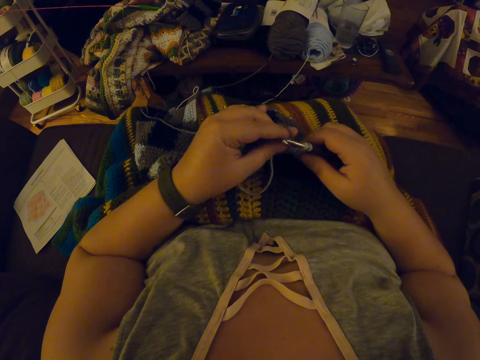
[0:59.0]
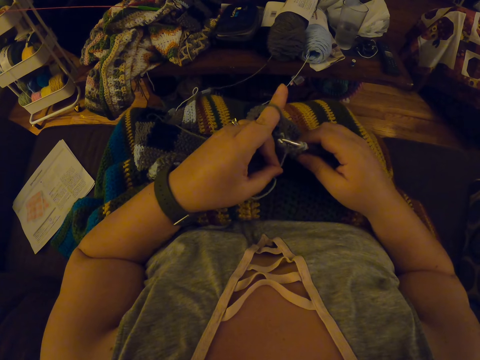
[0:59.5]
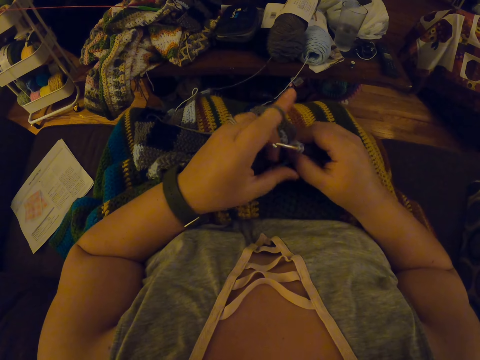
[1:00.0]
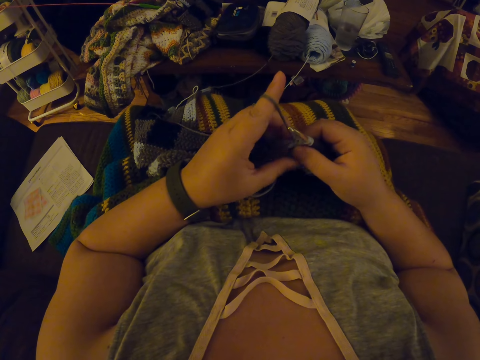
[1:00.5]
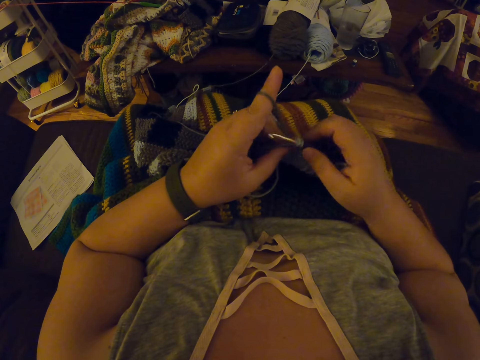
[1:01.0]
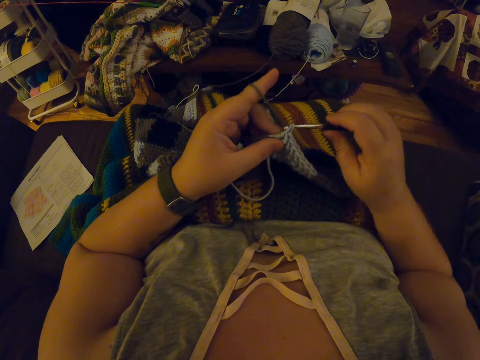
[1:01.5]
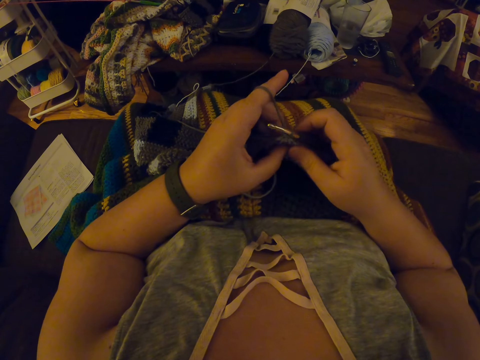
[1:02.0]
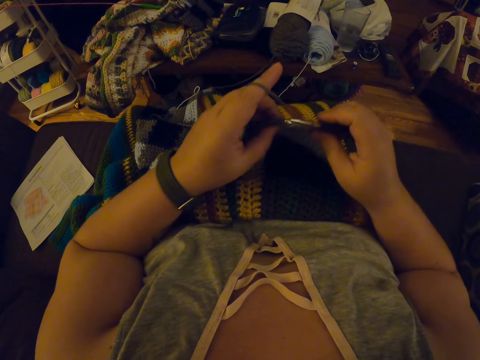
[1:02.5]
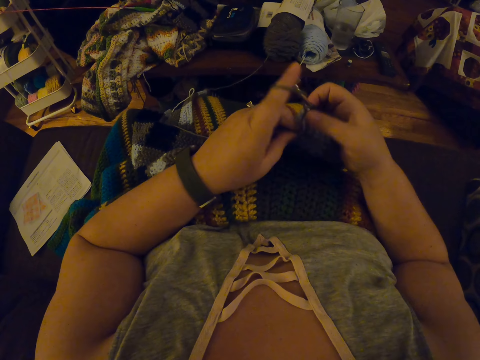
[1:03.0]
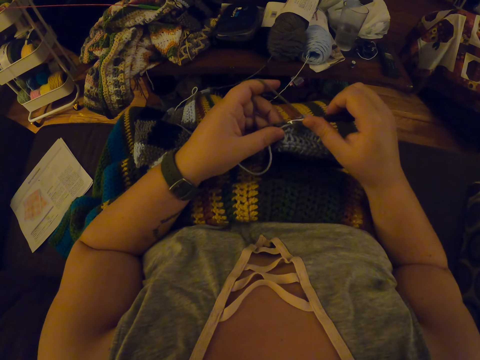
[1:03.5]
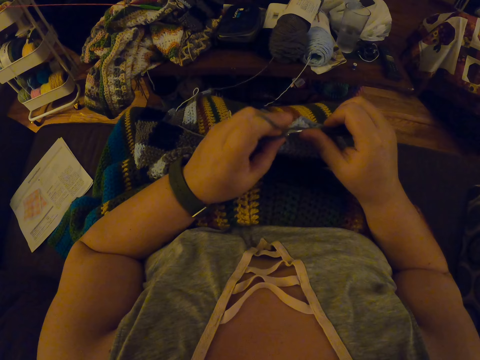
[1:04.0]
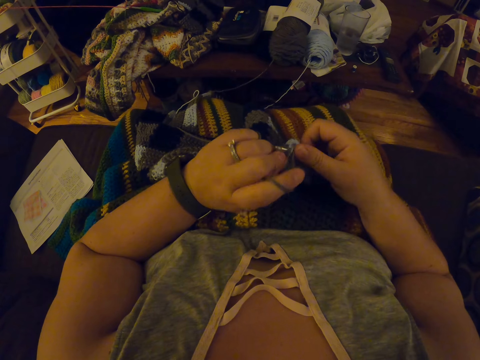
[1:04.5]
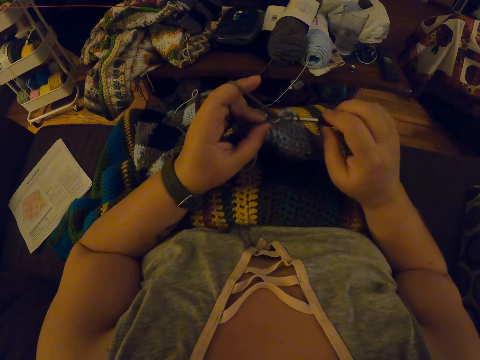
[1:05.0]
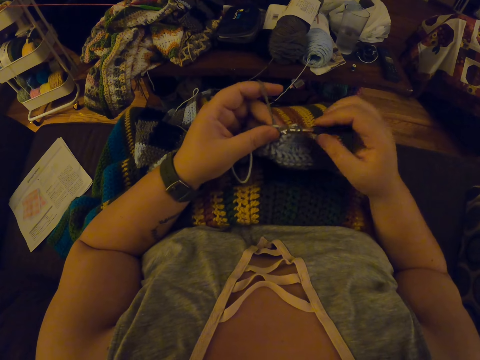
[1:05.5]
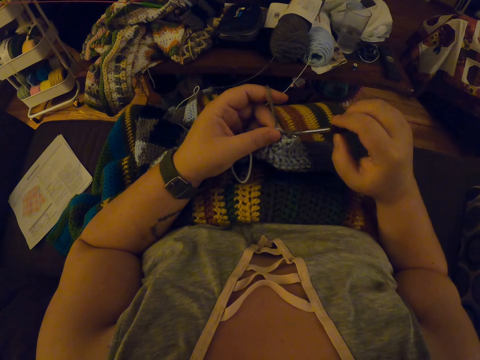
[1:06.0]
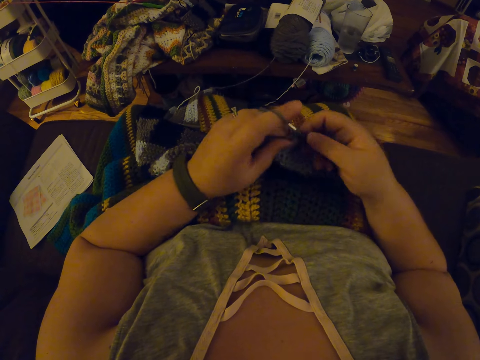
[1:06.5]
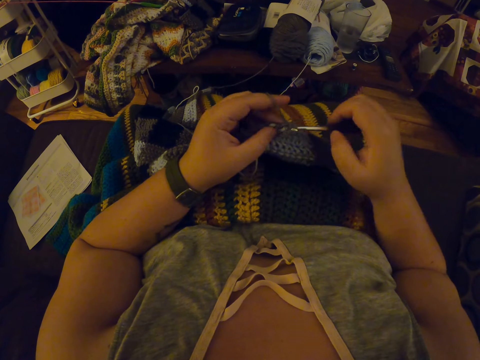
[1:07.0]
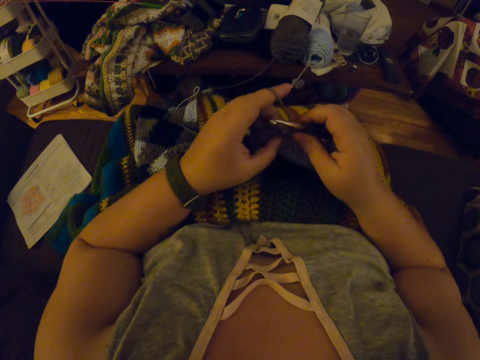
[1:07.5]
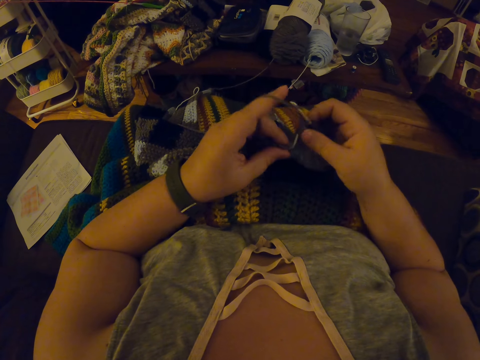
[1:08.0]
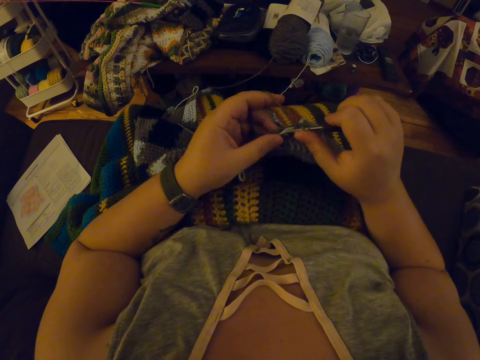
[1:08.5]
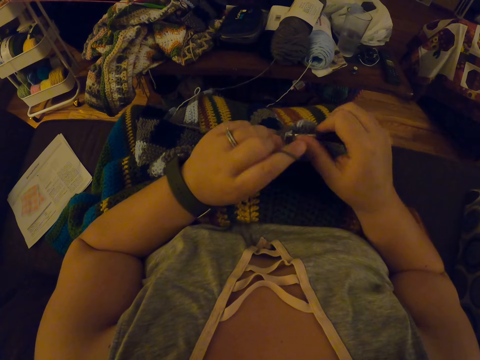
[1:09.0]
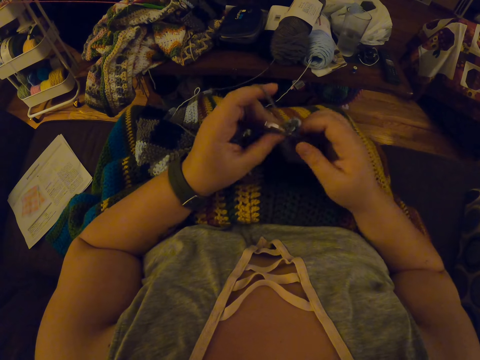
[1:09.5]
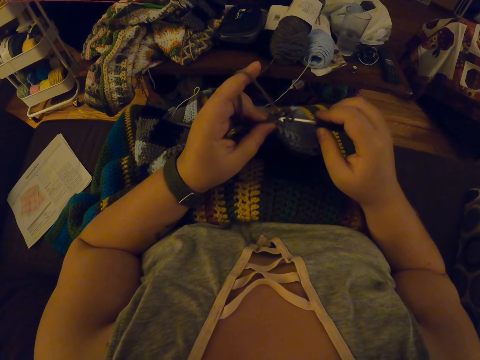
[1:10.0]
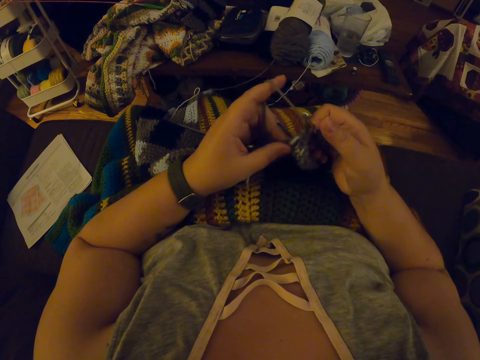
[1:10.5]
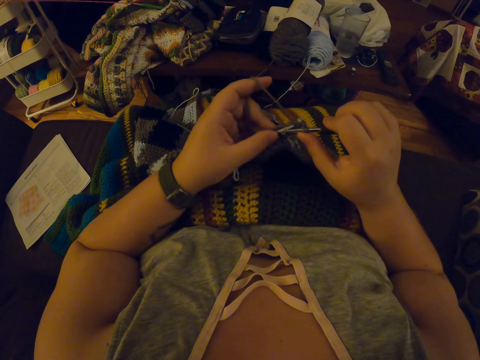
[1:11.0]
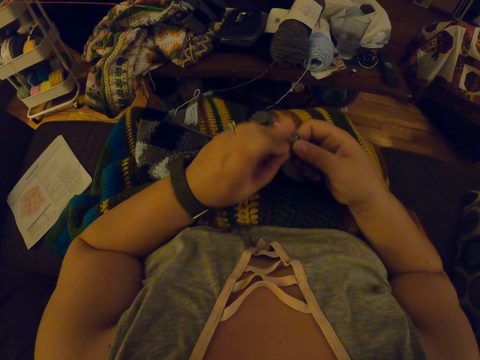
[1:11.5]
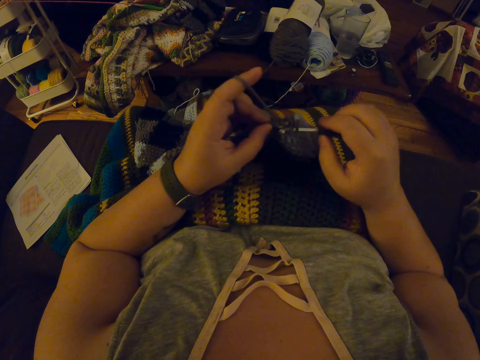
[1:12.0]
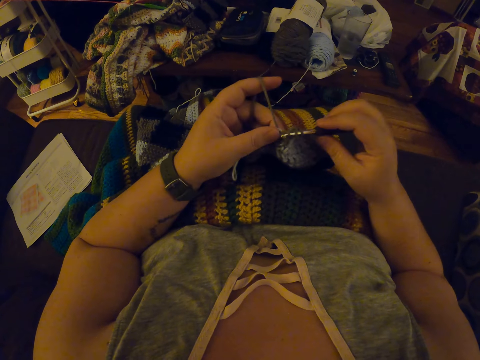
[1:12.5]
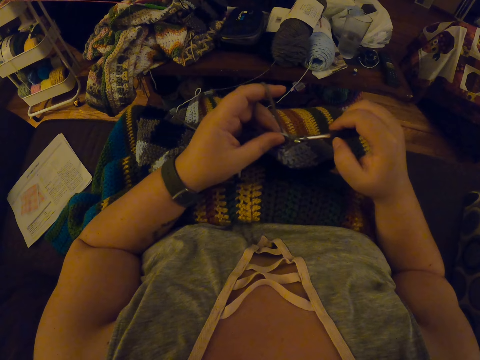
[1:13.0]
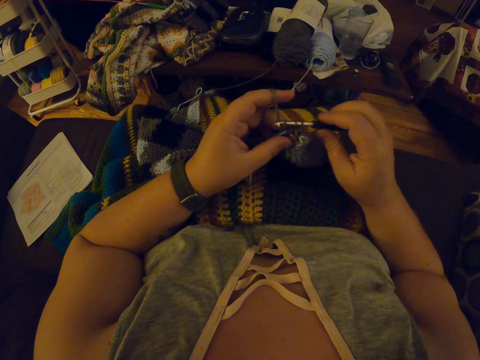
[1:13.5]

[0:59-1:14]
The camera wearer continues crocheting with the yarn. They adjust the garment and knit the garment.

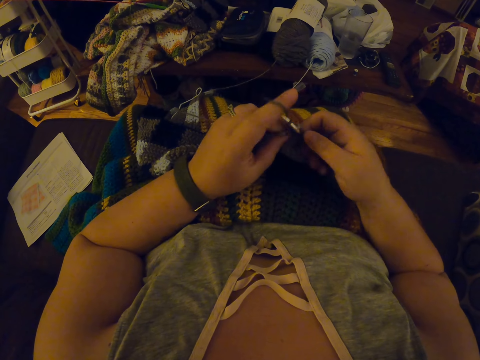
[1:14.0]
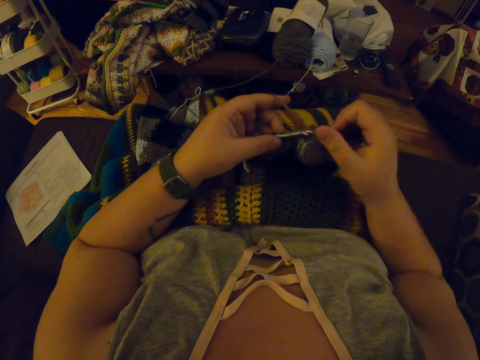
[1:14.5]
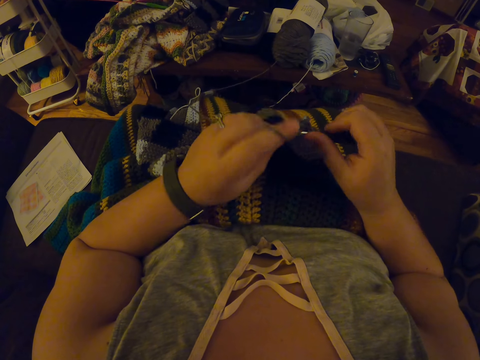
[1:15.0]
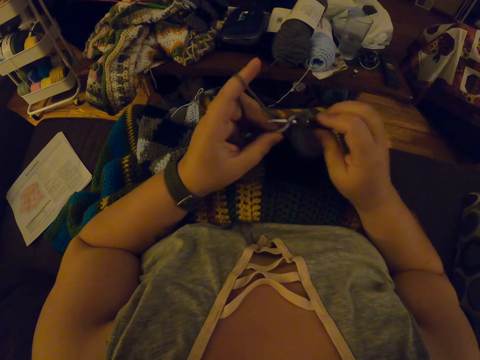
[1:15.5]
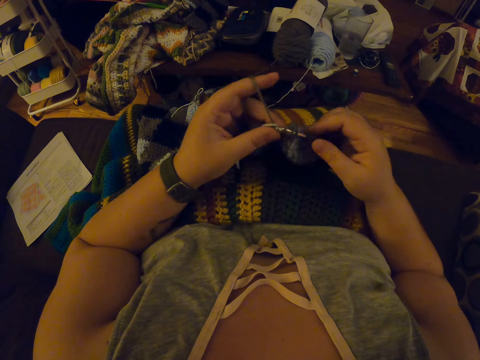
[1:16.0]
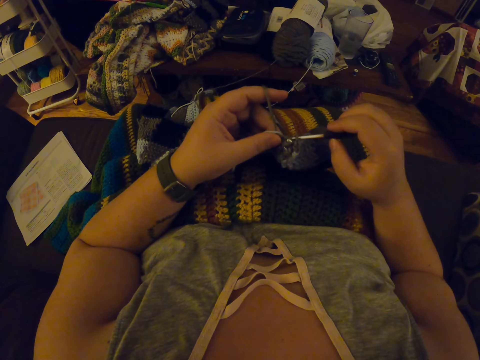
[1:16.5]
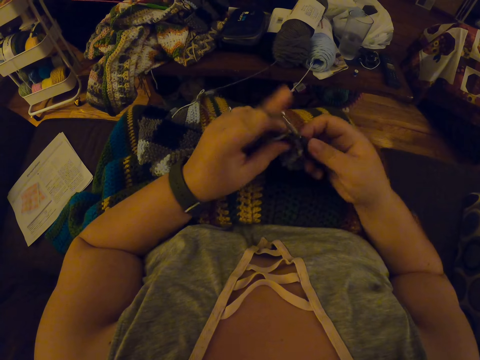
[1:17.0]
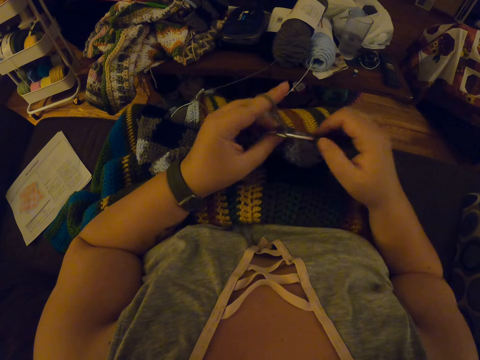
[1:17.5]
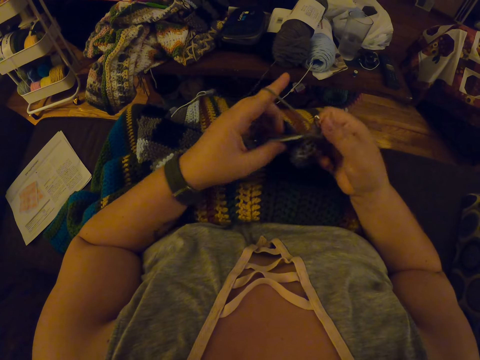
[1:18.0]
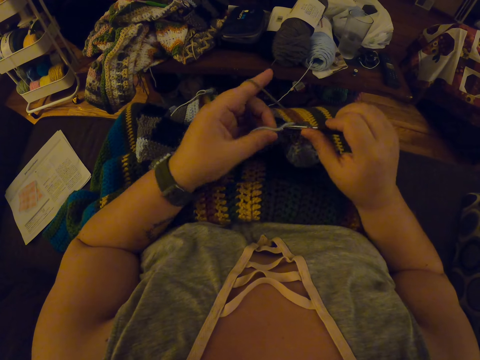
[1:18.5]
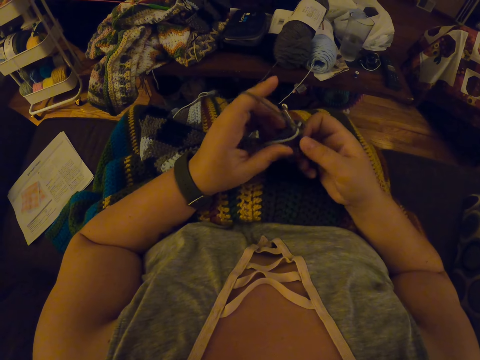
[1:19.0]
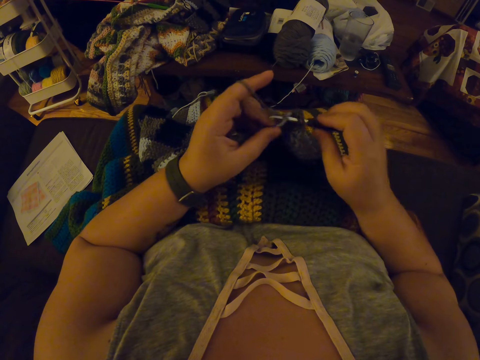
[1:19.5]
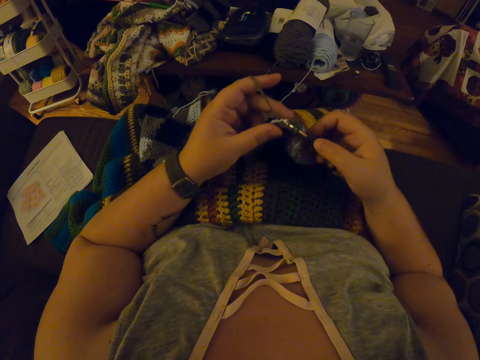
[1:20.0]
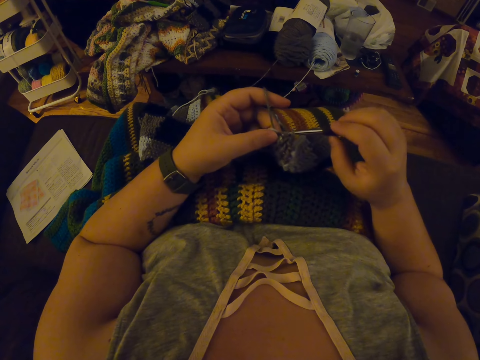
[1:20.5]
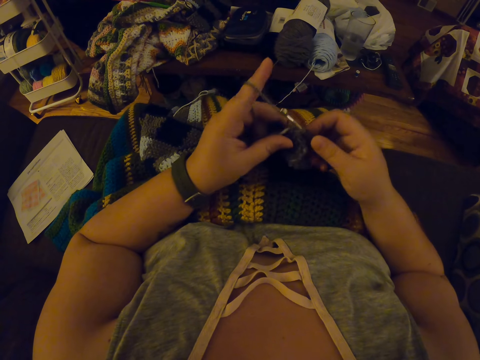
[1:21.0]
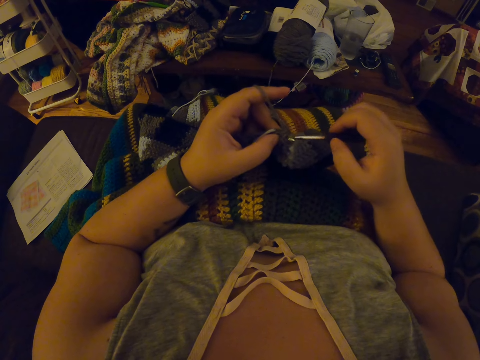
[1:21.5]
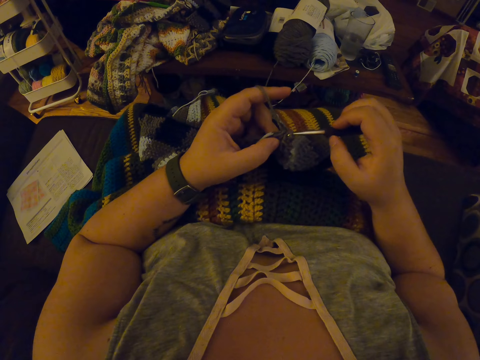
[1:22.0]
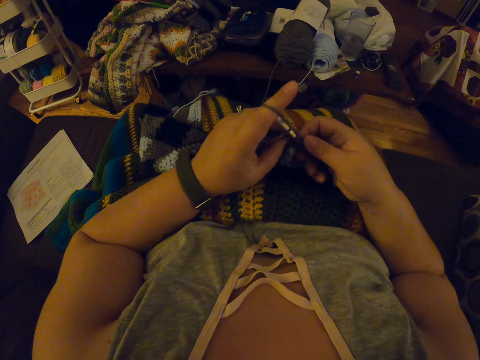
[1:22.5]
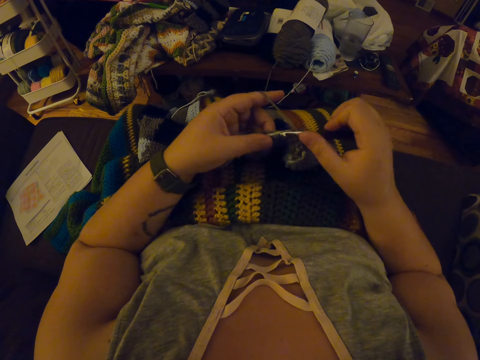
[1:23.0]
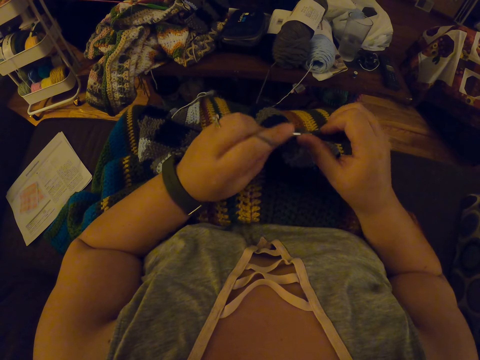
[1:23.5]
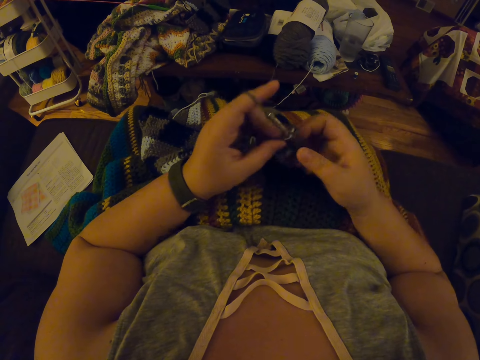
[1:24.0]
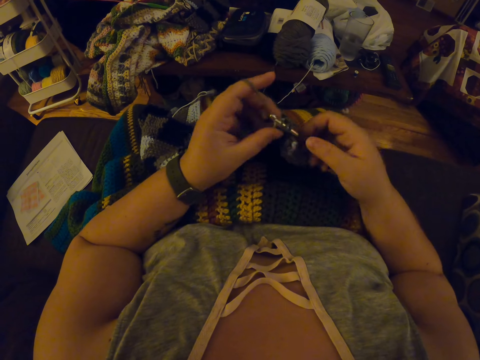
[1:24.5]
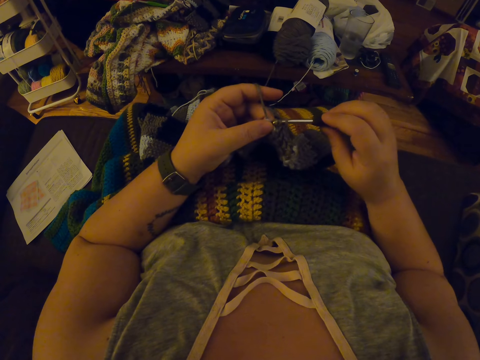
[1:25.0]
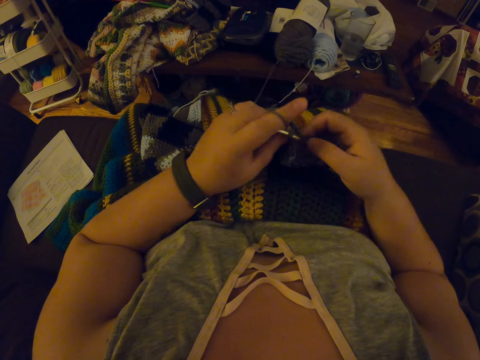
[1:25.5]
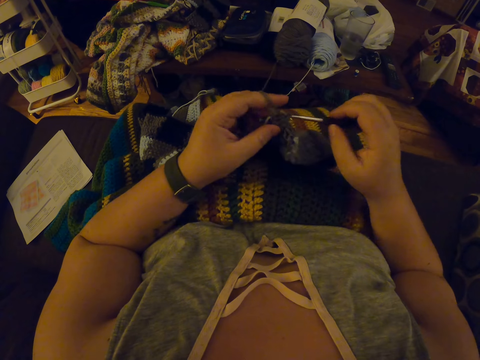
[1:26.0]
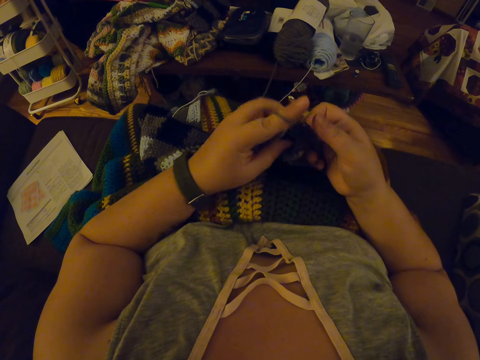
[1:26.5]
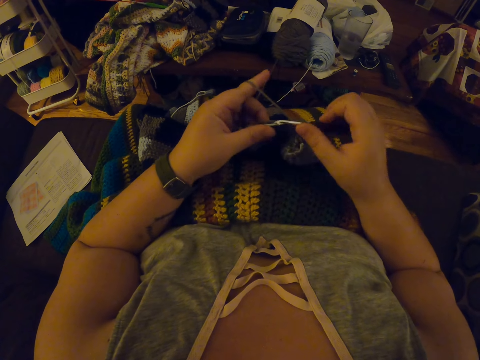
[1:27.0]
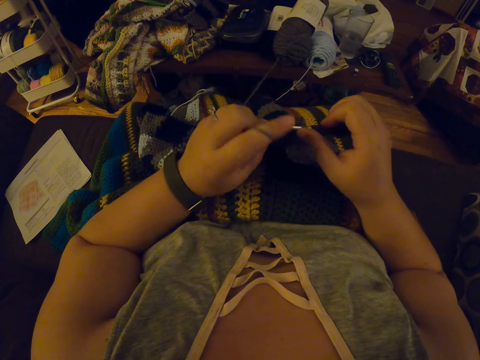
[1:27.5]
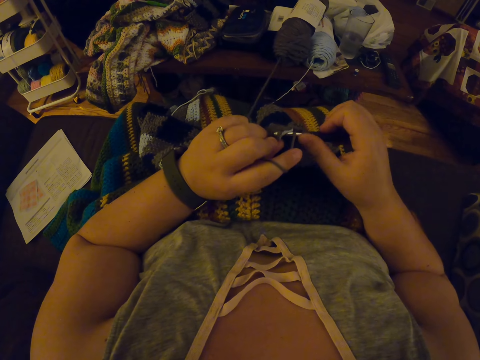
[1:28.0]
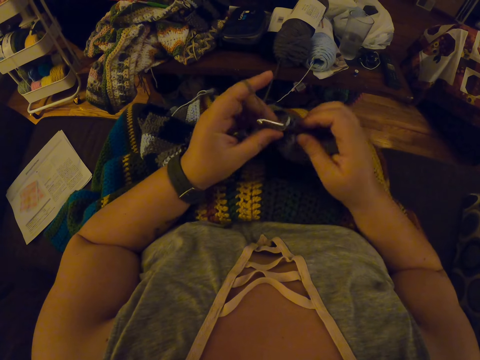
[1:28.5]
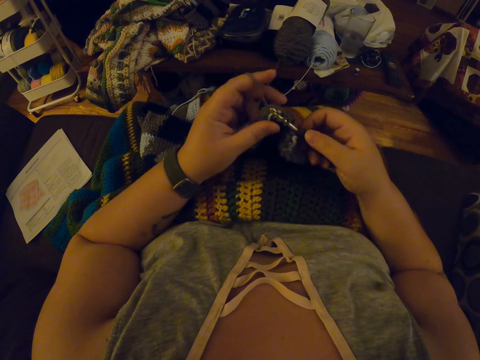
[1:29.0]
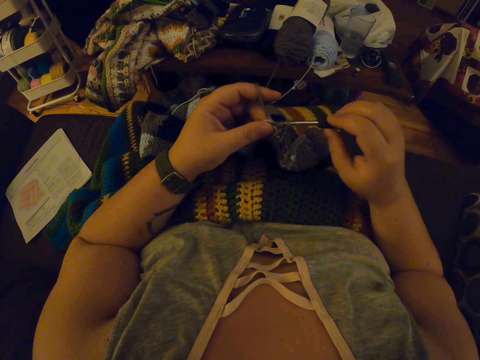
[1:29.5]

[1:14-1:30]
The camera wearer reinserts the crochet hook into the yarn. They continue crocheting with the yarn.
